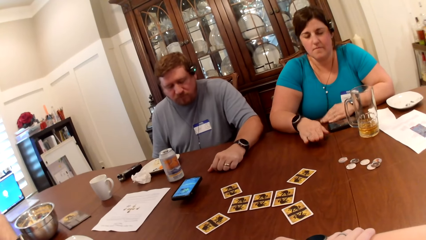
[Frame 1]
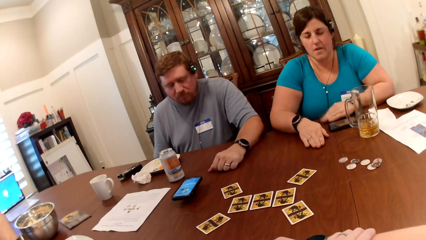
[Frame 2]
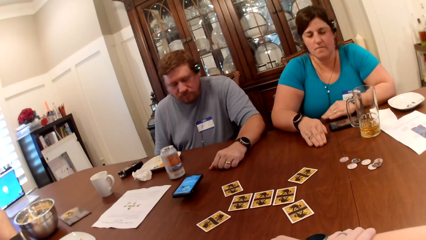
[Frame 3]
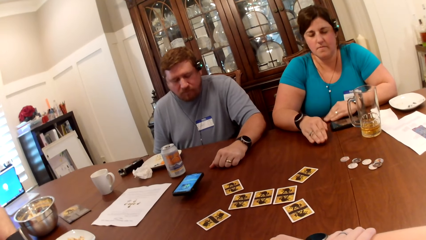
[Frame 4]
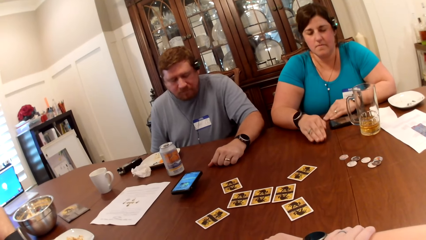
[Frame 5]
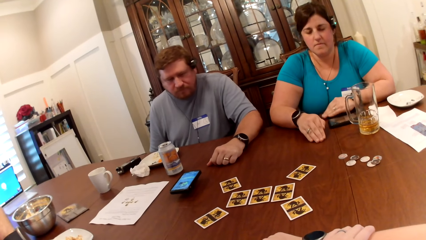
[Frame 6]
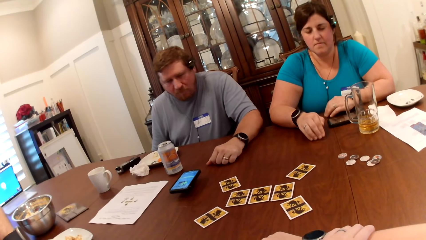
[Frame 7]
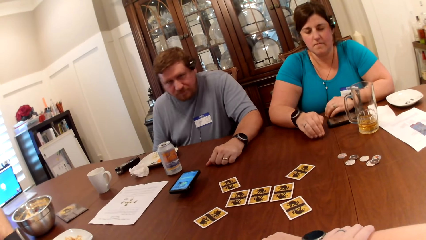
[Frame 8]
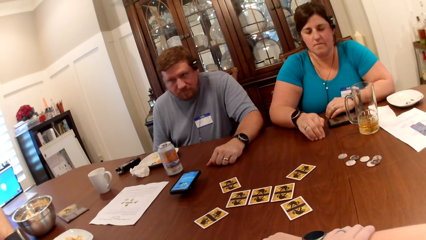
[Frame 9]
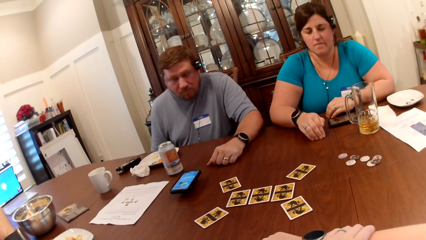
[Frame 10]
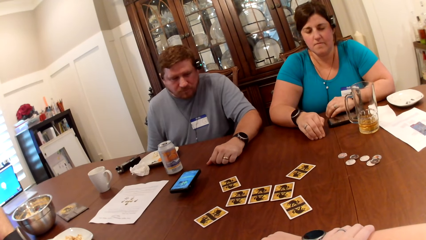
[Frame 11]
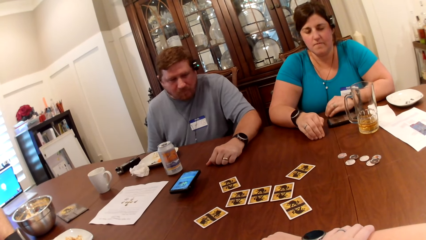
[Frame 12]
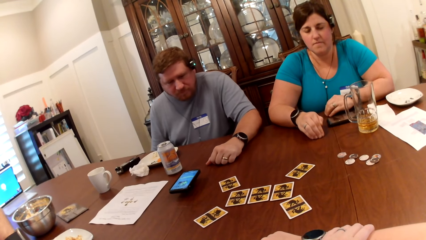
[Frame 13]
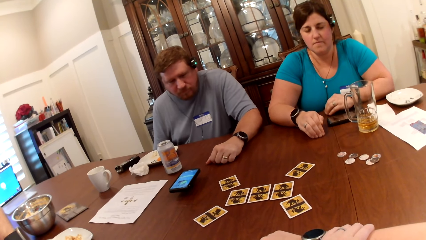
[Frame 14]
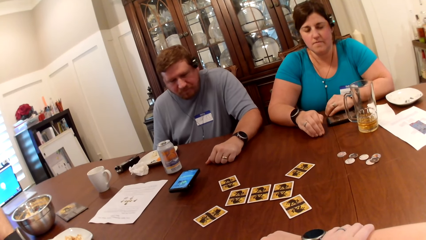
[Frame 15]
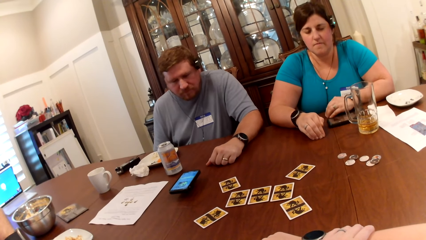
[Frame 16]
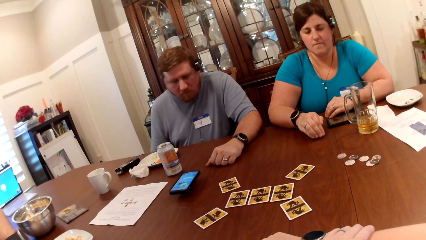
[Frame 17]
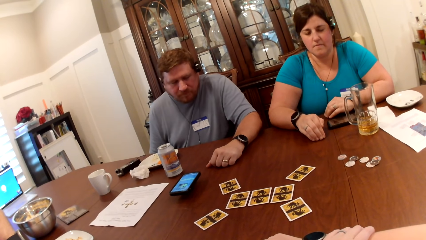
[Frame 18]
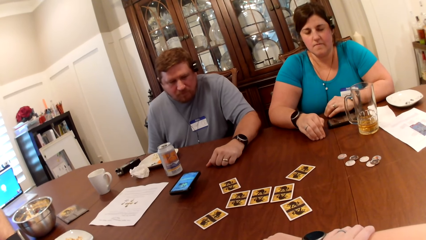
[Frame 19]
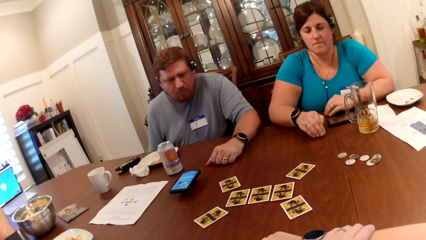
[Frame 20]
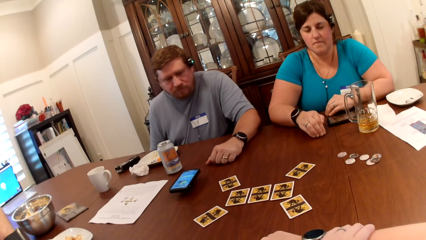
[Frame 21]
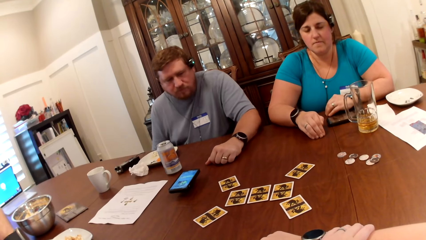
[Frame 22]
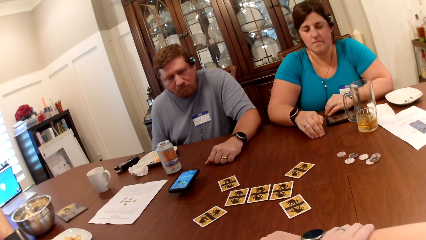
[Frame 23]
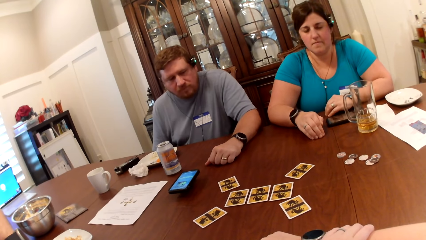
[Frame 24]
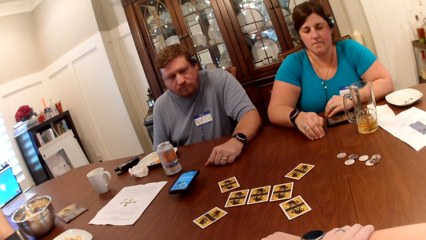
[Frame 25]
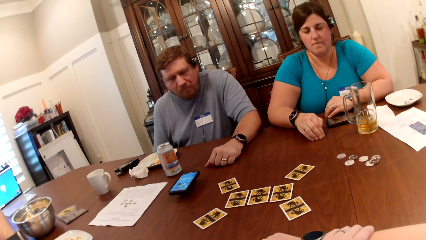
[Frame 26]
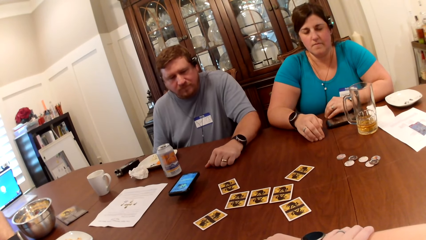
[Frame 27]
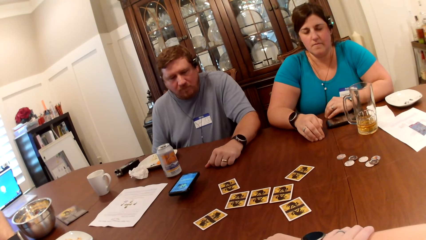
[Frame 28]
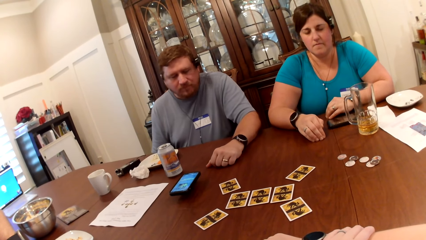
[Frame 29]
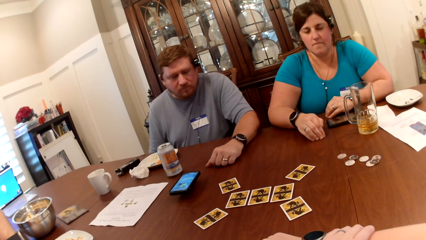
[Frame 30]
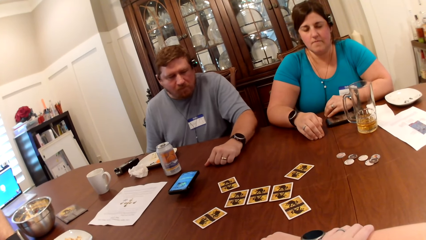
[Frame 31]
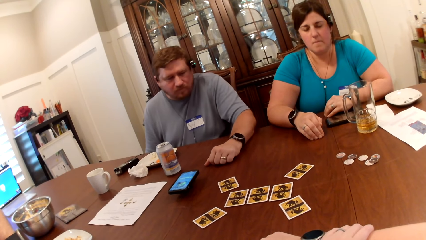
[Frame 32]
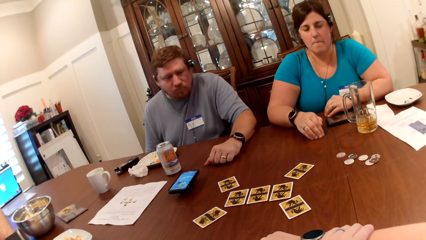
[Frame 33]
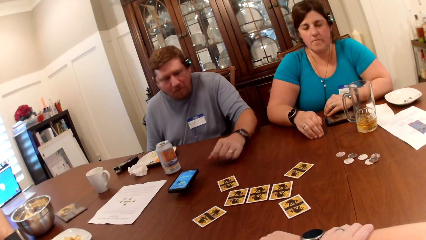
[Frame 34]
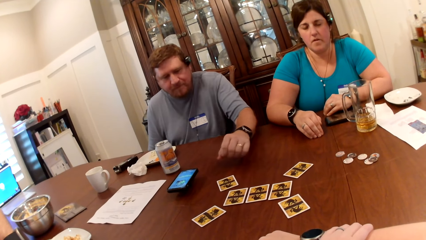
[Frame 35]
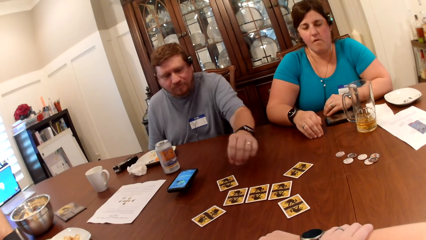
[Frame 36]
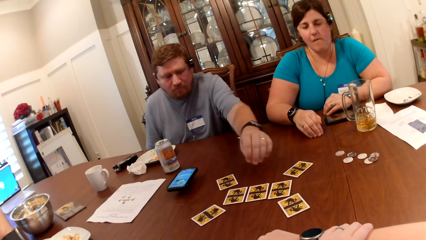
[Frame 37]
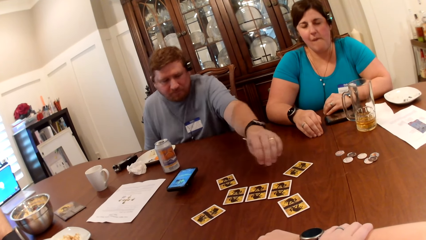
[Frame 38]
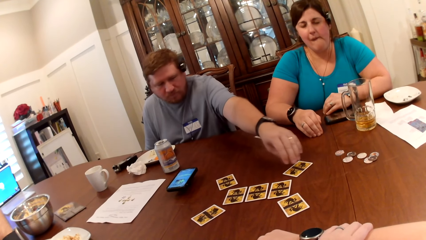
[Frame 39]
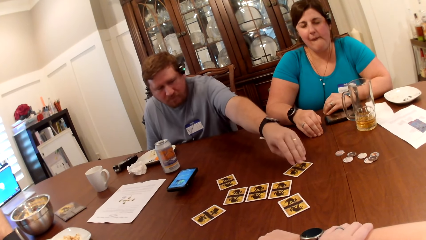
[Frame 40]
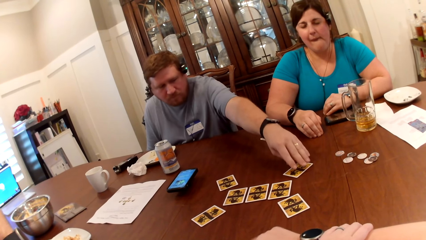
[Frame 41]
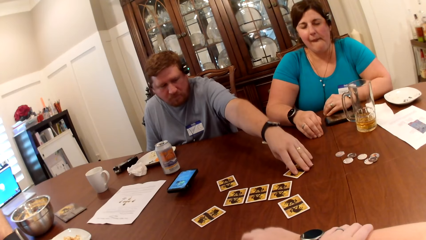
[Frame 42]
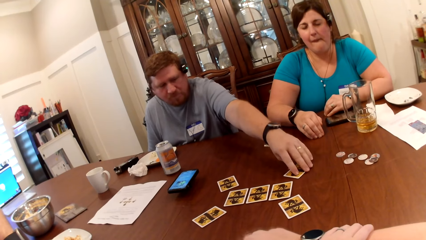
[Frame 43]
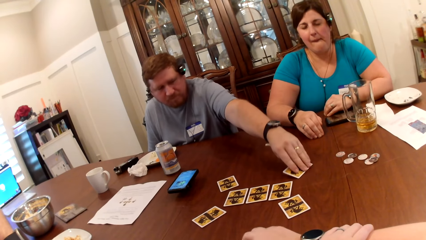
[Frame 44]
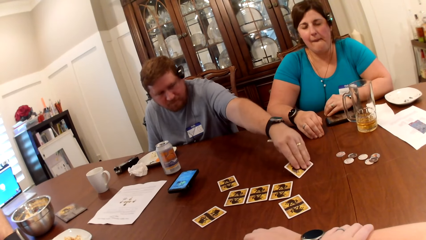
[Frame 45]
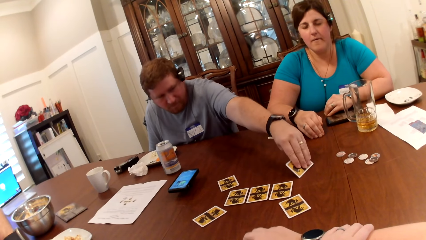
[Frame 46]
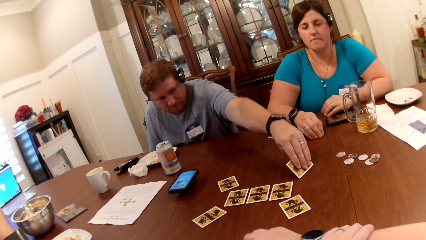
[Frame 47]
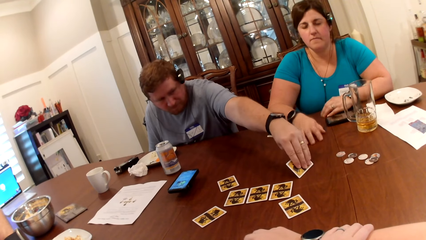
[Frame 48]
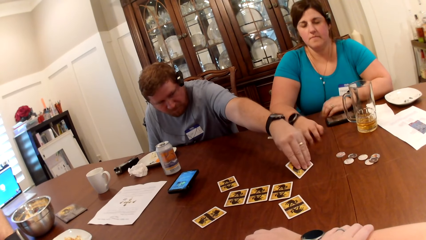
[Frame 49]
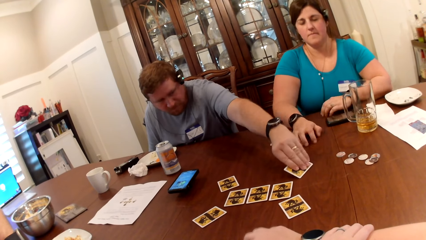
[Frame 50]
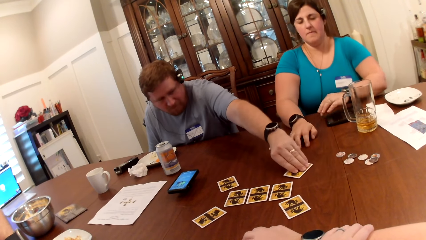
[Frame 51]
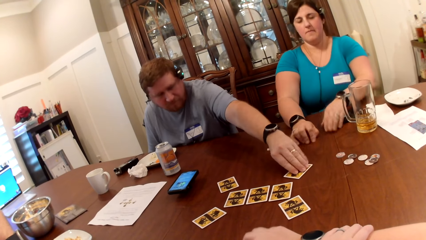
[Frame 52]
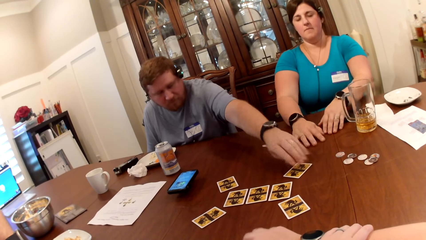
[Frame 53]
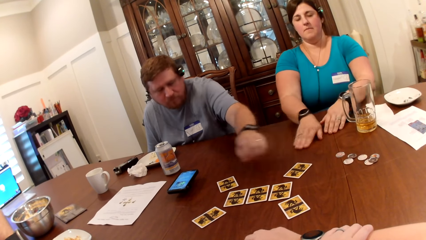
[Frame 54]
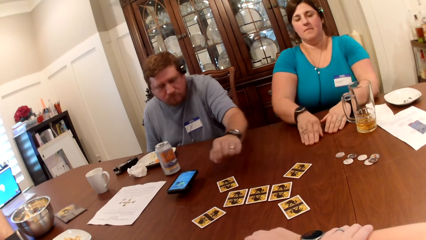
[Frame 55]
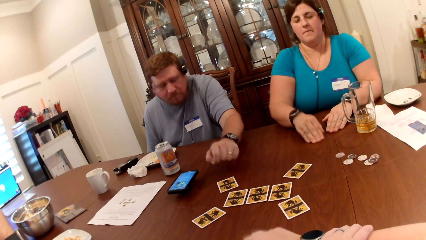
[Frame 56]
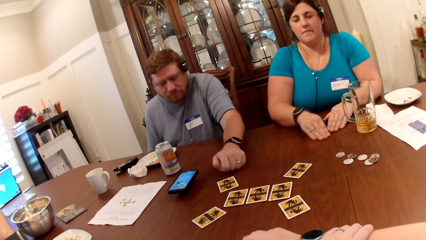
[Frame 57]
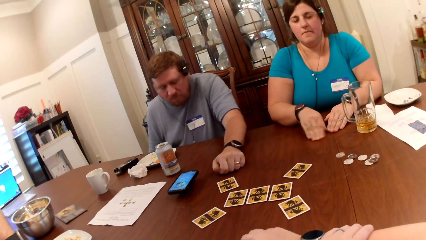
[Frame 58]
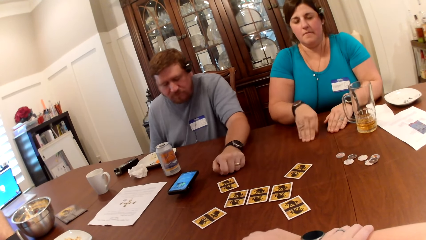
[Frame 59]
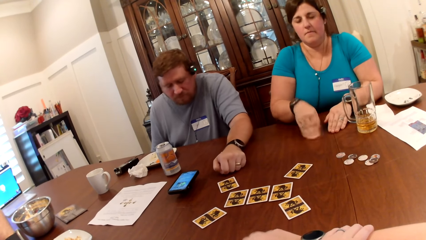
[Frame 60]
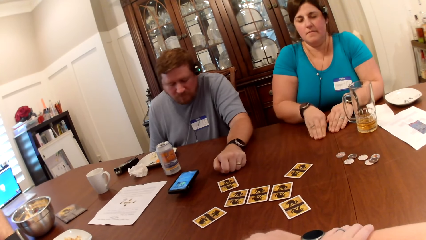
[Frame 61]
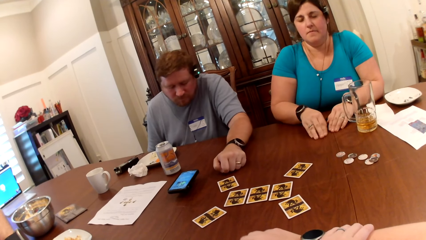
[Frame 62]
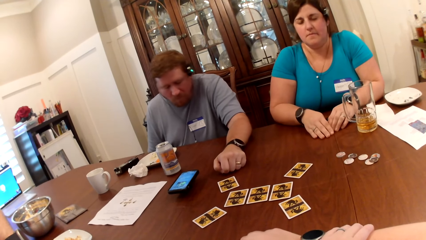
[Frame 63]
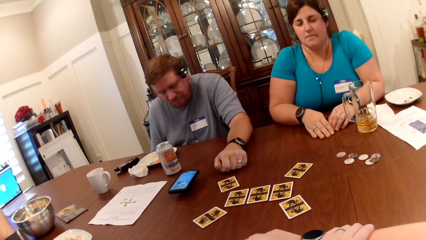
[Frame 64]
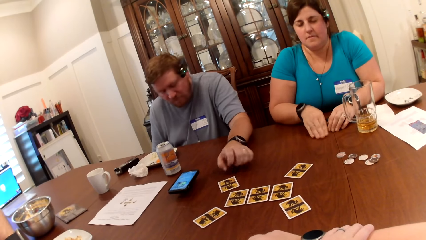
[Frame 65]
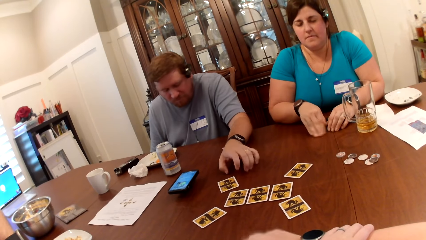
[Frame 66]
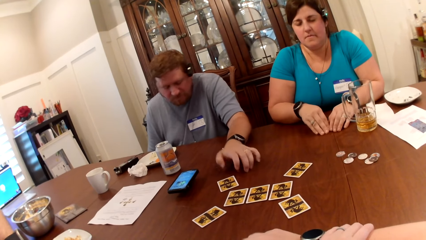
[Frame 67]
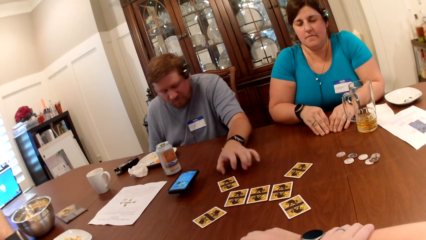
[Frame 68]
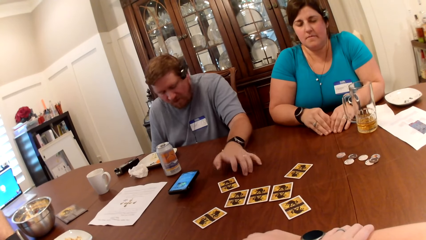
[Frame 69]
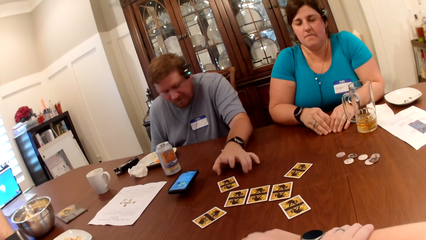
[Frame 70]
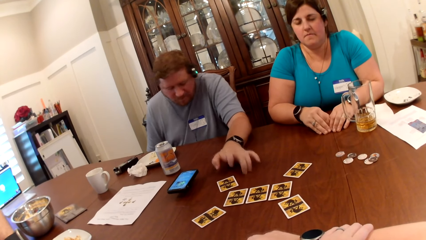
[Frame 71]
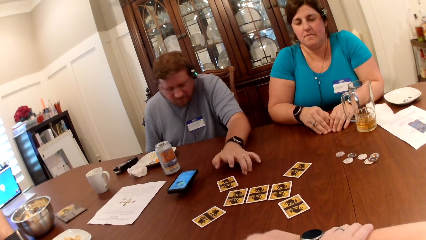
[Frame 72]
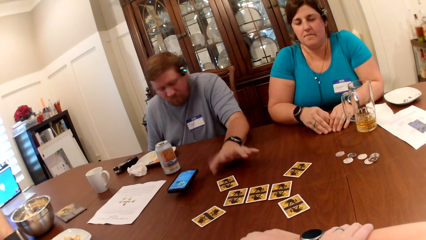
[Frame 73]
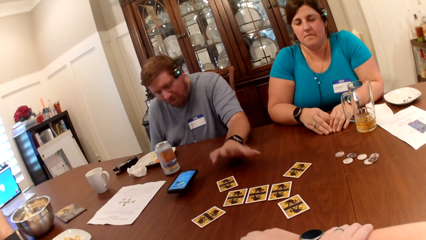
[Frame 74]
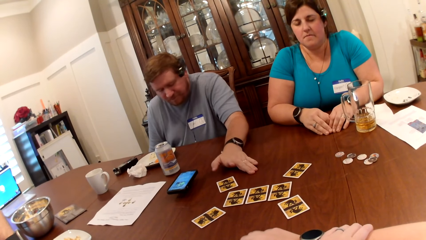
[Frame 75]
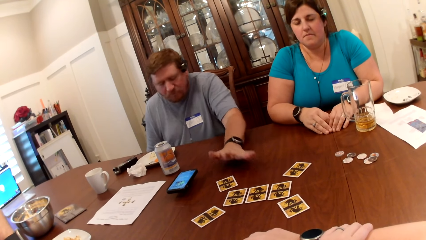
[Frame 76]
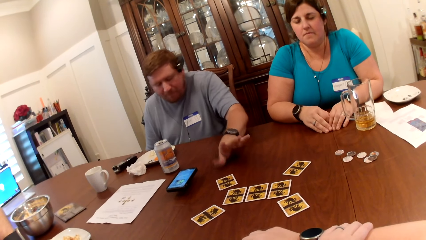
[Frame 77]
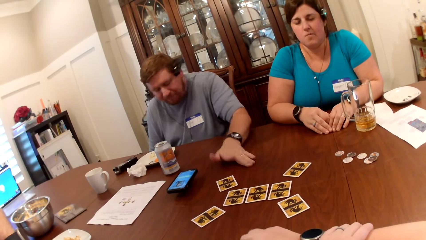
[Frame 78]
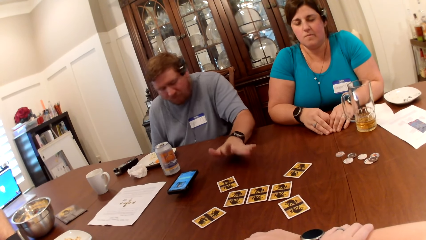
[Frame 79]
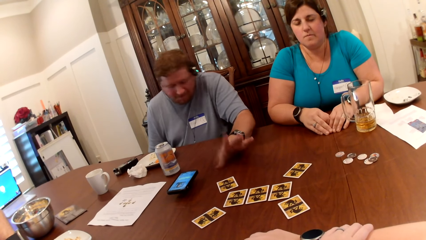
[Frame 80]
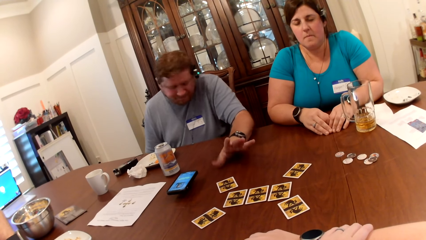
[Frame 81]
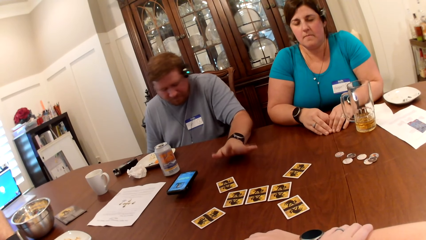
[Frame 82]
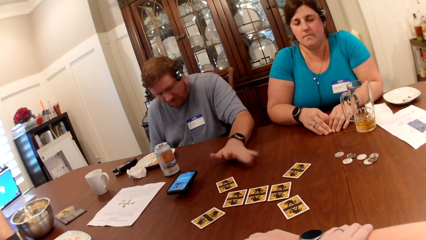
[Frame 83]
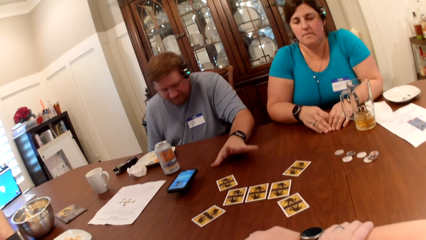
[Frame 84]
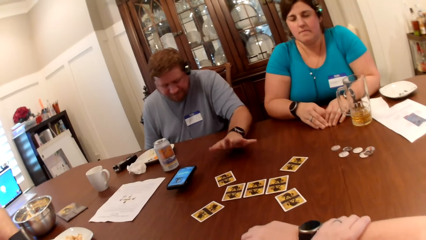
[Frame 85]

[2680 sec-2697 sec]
The camera wearer looks at the cards. A man peeps at a card in his left hand. The camera wearer taps on the table with her right hand. A woman moves her fingers randomly on the table. The man taps on the table with his left hand. The woman moves her fingers randomly on the table.
